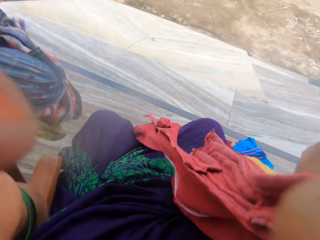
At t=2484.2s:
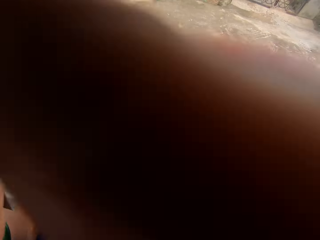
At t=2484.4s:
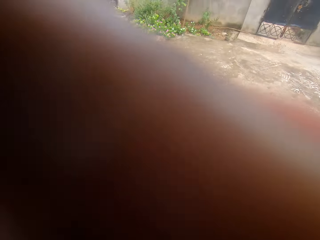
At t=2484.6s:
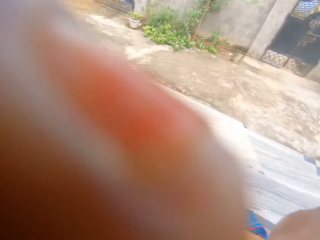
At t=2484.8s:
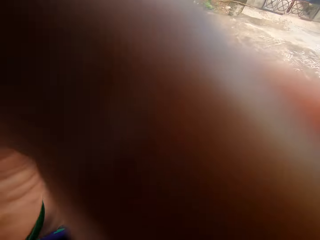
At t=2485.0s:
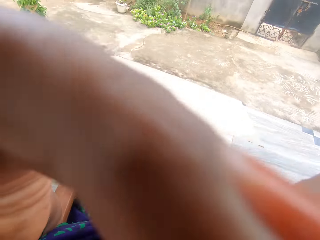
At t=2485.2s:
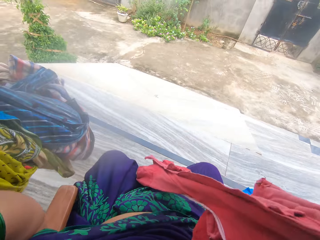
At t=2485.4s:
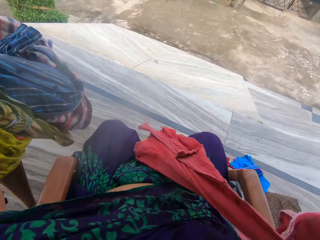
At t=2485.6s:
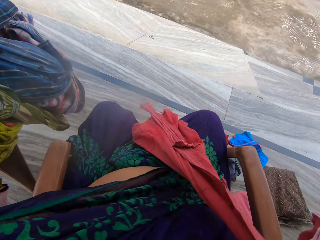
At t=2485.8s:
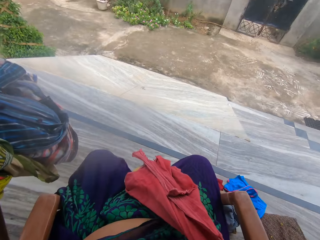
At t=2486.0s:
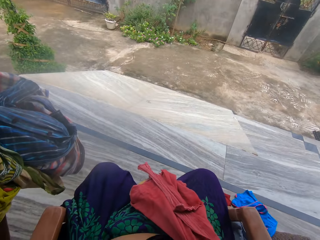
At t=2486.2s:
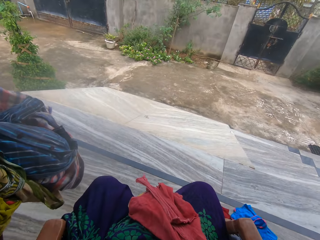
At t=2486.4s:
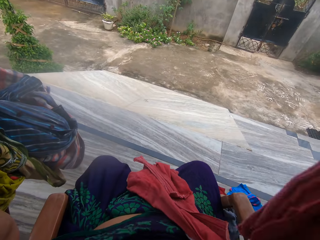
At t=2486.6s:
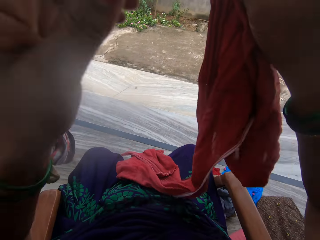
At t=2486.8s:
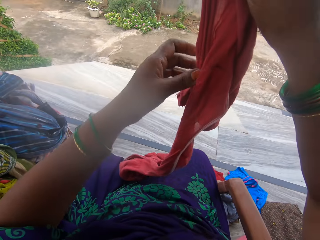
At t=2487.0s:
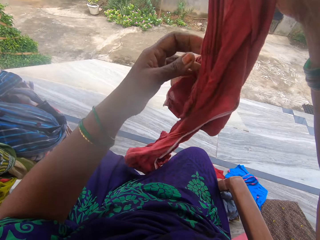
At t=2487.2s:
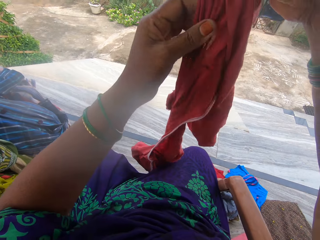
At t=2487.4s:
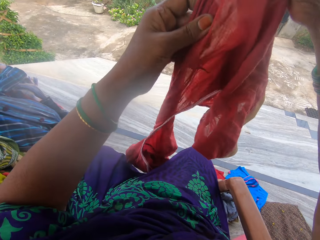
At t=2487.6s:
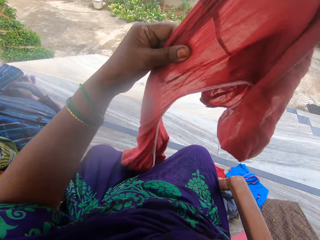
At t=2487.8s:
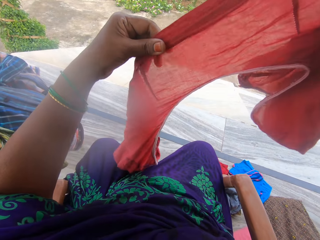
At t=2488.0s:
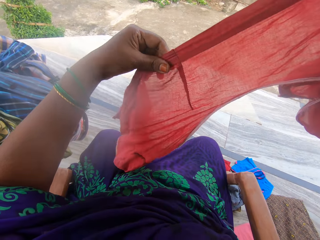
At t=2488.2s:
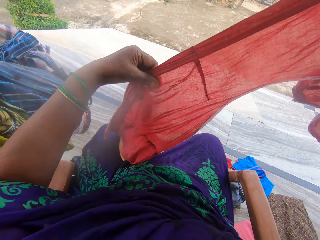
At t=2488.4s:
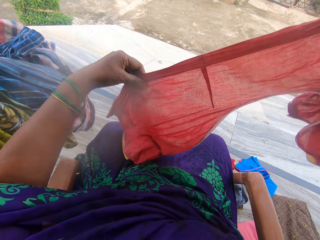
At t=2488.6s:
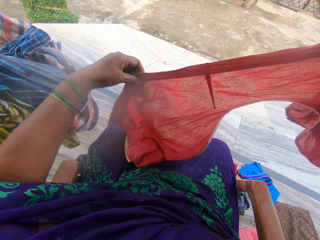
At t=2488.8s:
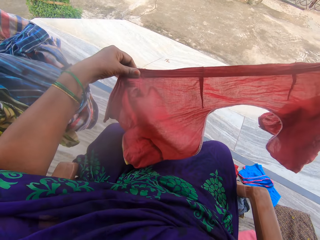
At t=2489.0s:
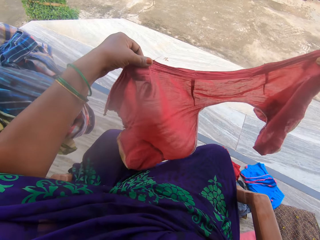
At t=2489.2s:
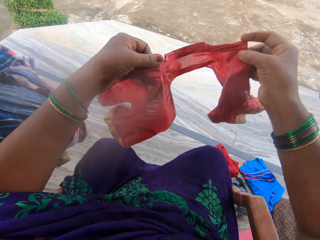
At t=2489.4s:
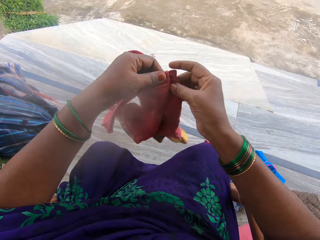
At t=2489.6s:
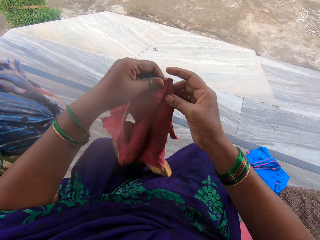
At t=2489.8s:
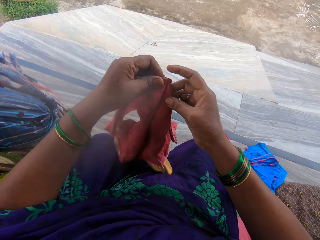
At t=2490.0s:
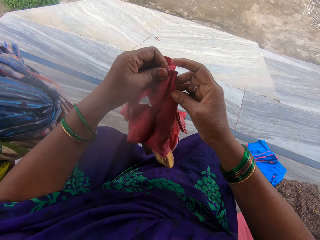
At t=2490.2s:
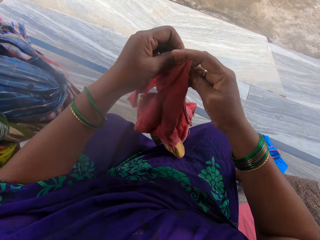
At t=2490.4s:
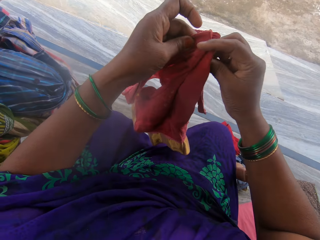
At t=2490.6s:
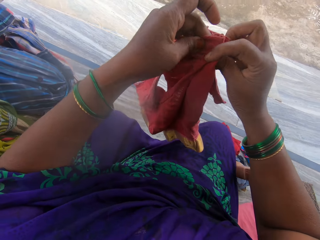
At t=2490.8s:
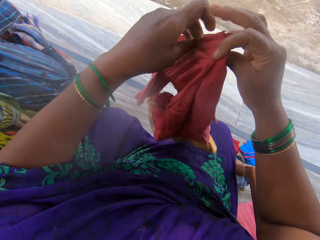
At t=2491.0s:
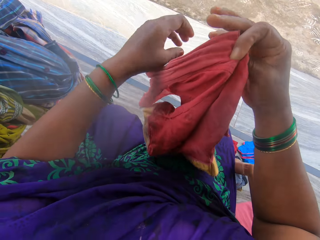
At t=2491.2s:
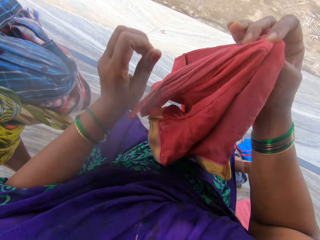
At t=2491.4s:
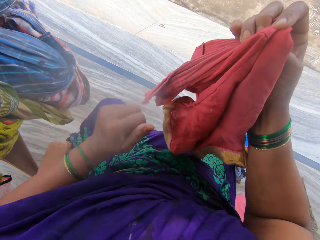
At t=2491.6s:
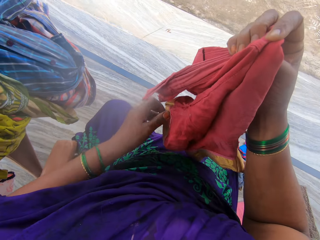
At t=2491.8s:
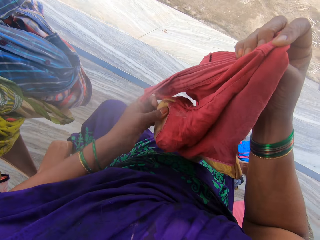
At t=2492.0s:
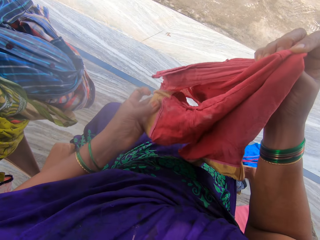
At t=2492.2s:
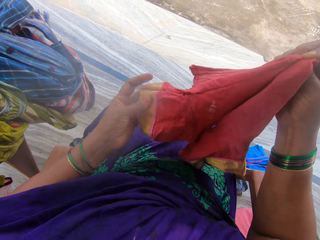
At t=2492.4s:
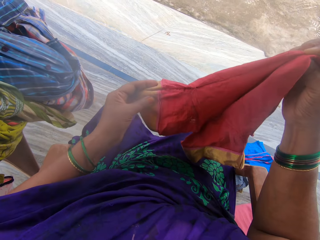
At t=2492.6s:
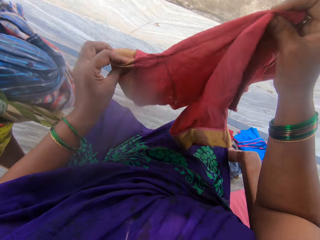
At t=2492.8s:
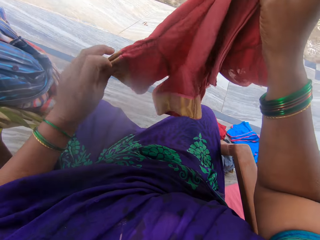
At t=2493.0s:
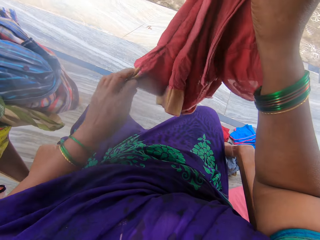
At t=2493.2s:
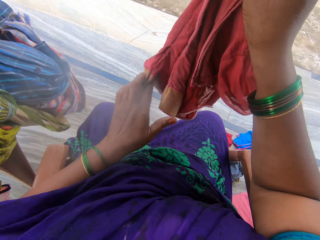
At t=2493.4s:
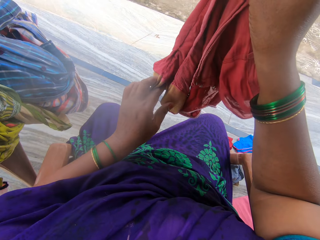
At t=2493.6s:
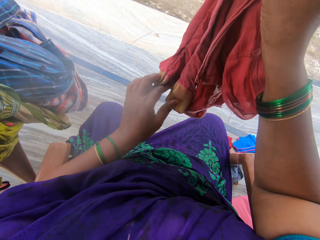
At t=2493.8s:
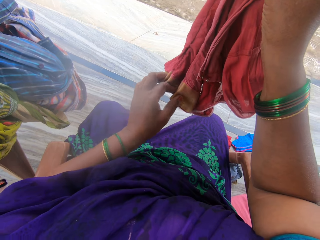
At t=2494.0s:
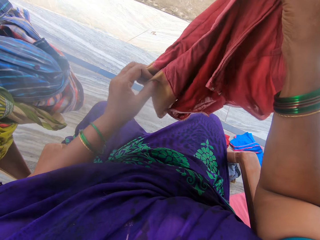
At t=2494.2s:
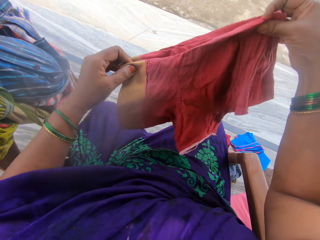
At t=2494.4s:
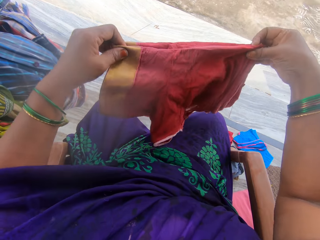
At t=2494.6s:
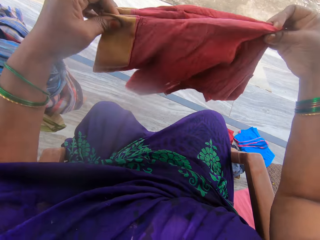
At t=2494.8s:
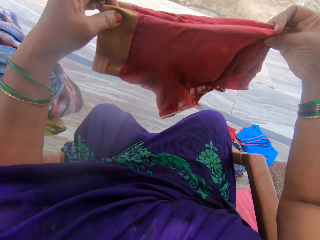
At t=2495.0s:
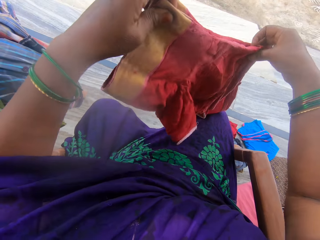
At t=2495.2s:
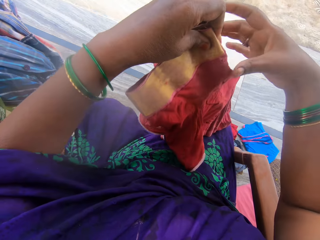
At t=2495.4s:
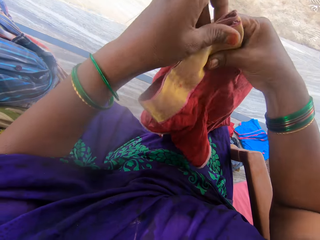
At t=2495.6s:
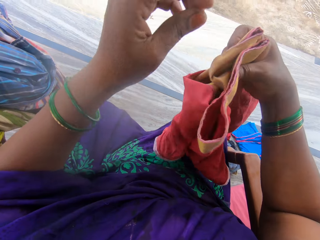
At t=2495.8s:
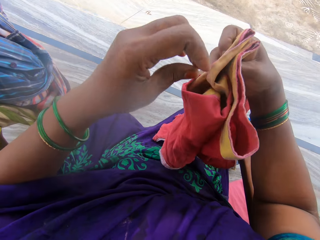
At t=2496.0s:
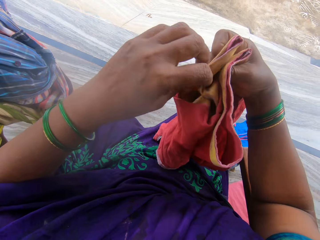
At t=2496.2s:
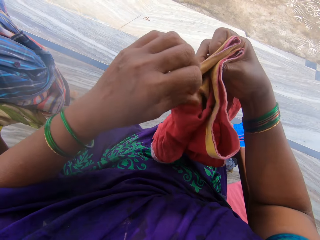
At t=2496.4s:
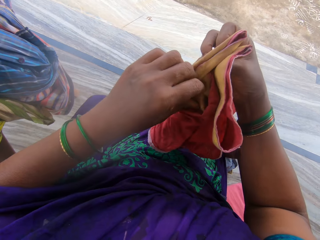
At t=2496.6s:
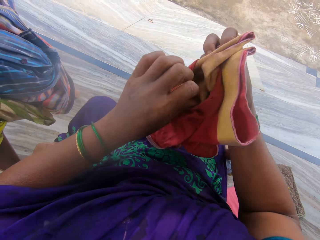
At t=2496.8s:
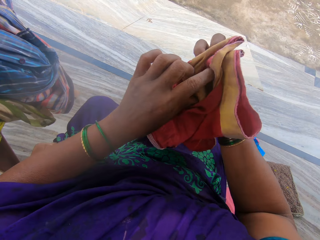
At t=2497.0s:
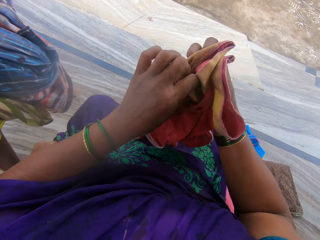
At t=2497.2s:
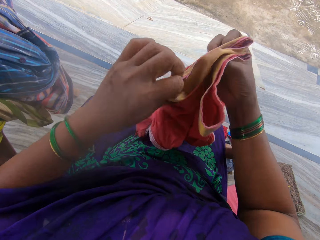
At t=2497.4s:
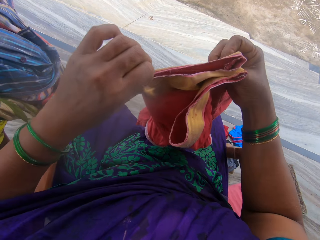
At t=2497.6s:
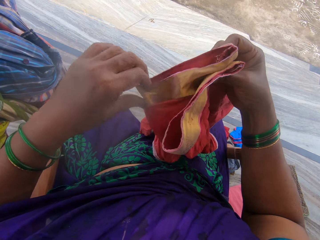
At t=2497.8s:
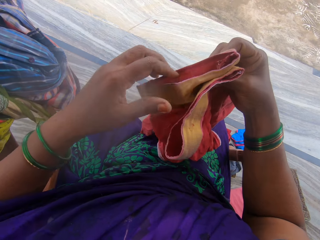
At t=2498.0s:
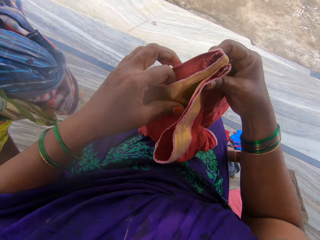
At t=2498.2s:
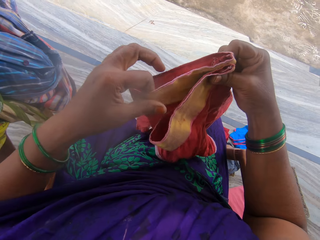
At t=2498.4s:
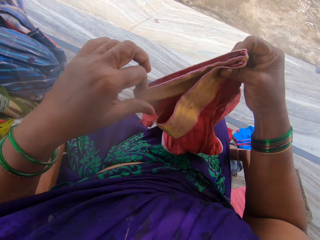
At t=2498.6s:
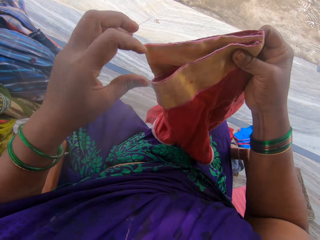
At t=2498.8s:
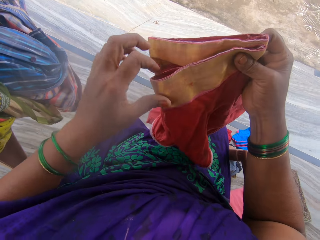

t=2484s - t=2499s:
The camera wearer holds the cloth with one hand. He lifts his hands and adjusts the camera. He holds the cloth with both hands. He folds the cloth. He straightens the cloth.

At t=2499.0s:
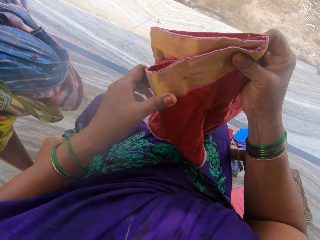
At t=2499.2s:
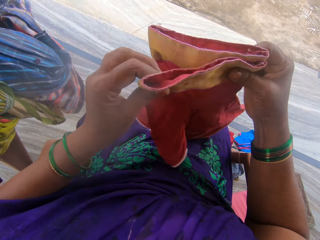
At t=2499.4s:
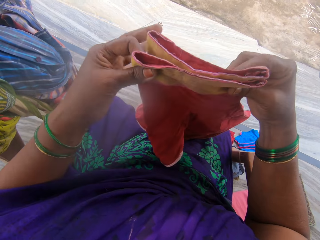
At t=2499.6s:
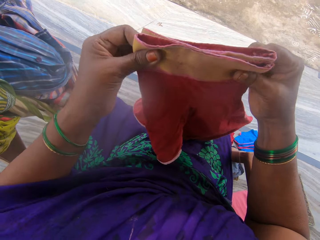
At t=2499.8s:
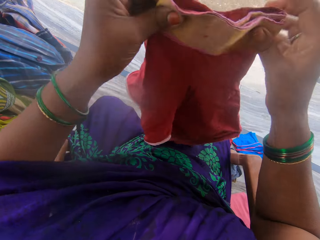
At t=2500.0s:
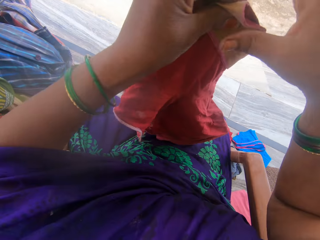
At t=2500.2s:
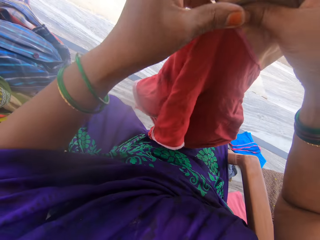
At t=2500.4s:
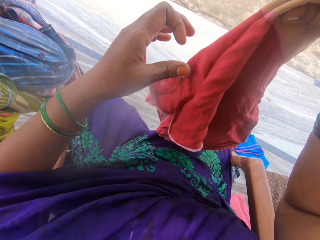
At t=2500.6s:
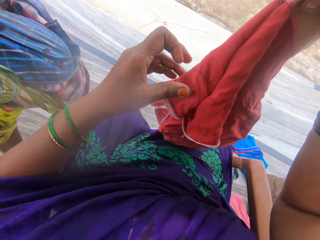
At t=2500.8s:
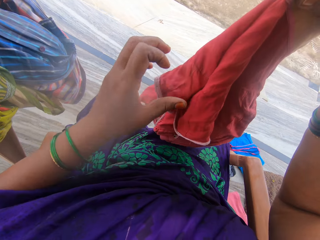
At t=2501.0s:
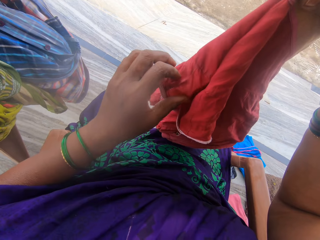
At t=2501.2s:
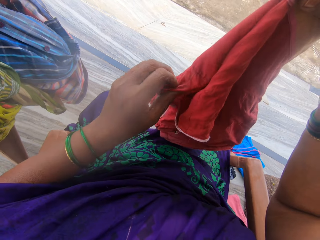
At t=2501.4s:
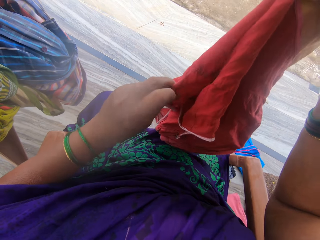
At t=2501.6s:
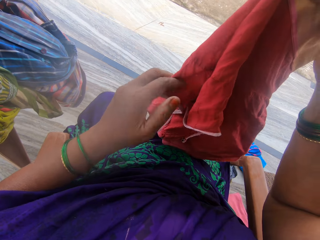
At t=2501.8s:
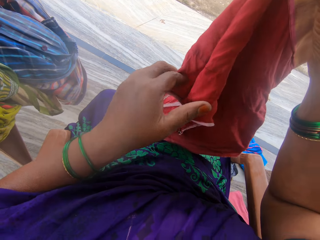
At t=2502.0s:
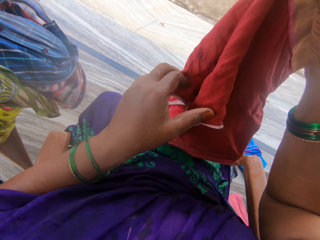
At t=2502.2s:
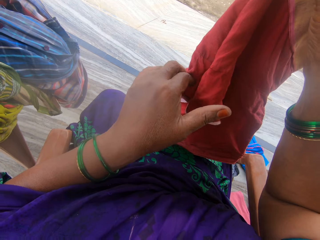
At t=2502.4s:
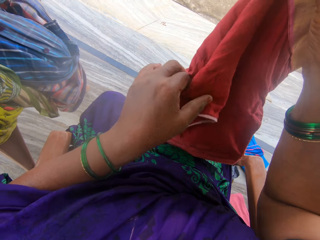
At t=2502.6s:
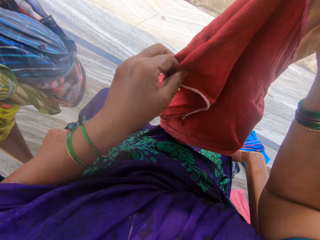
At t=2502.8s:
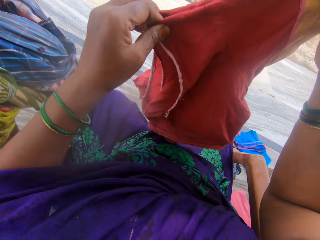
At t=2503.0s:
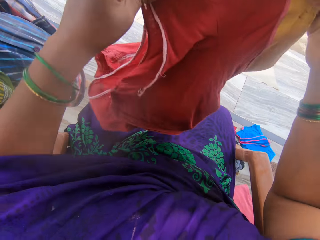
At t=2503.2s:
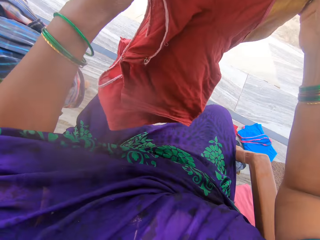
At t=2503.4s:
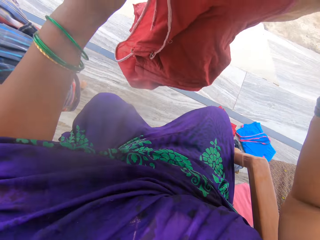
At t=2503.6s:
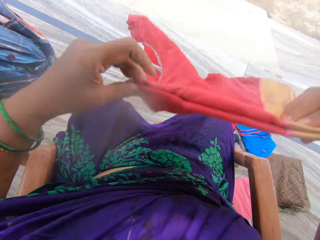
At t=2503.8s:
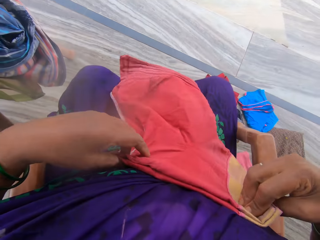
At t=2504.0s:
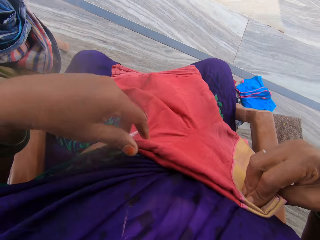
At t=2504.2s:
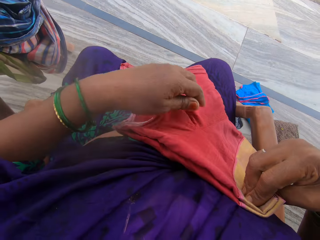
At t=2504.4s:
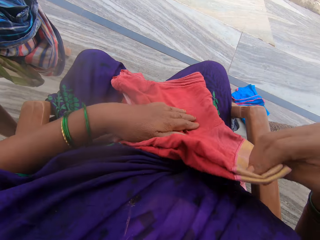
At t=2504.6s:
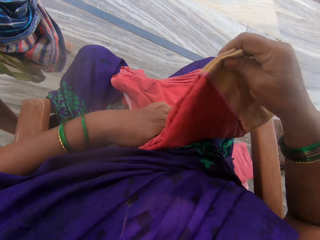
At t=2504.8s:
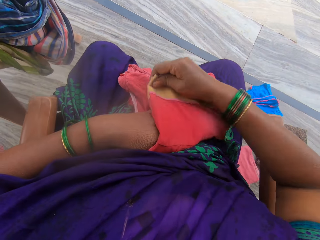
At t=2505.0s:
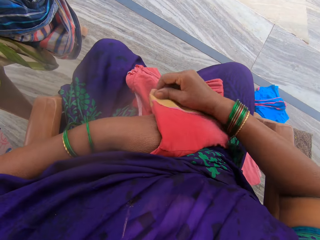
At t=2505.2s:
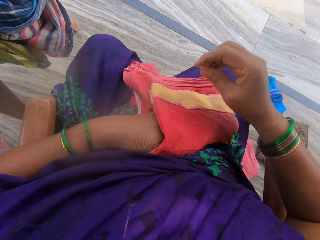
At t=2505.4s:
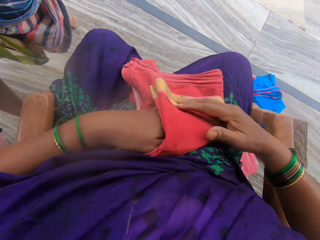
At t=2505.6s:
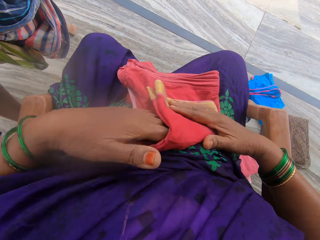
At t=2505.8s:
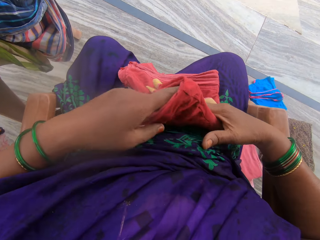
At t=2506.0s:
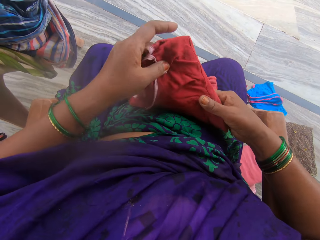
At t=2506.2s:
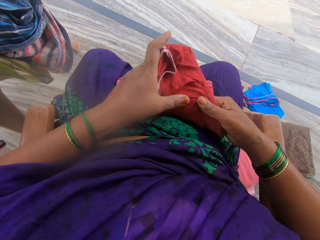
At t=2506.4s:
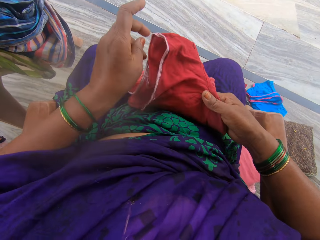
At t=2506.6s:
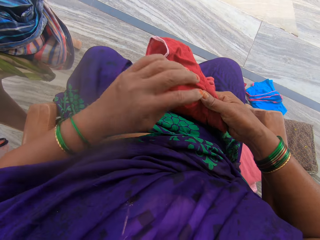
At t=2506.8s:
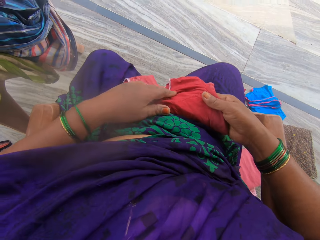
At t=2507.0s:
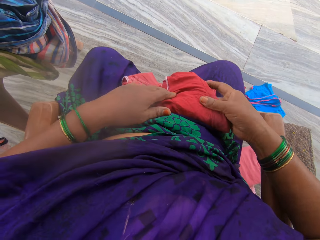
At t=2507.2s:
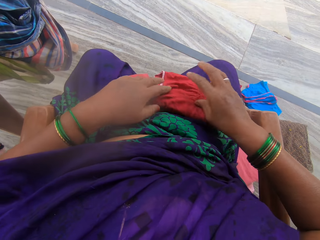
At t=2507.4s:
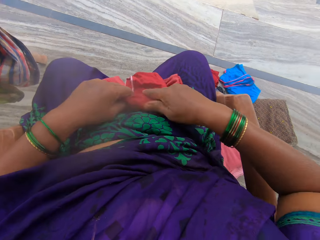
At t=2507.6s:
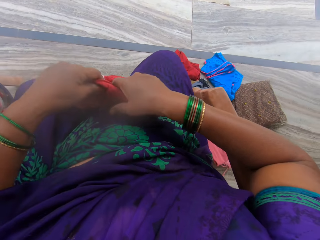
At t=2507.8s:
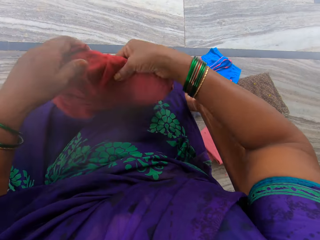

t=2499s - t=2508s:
The camera wearer puts down the cloth on her lap. She folds the cloth. She folds the cloth again.
